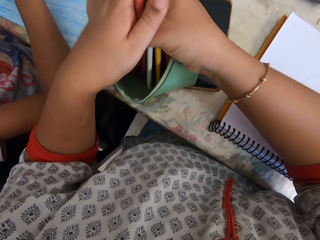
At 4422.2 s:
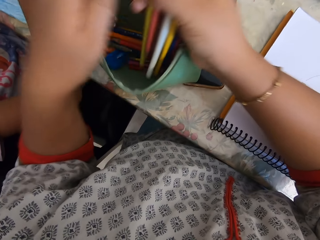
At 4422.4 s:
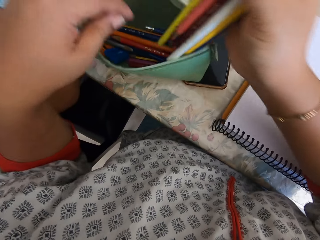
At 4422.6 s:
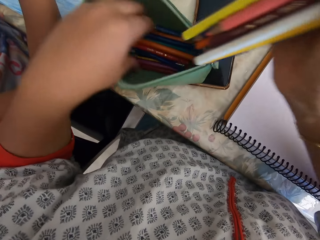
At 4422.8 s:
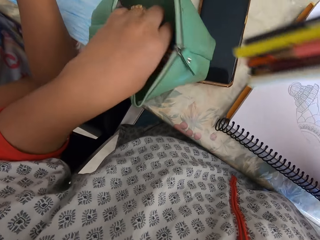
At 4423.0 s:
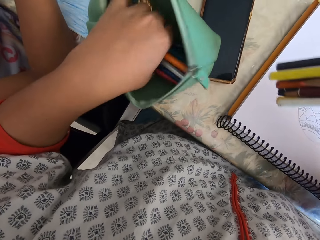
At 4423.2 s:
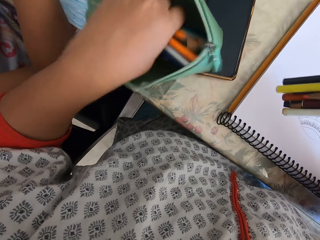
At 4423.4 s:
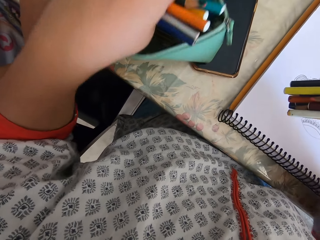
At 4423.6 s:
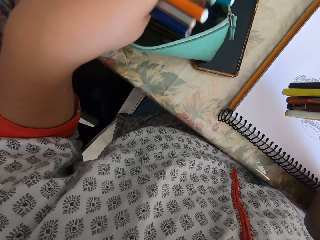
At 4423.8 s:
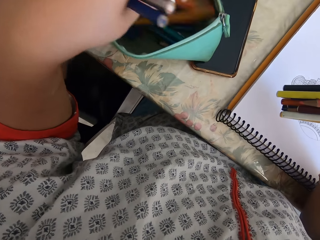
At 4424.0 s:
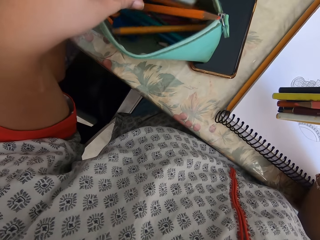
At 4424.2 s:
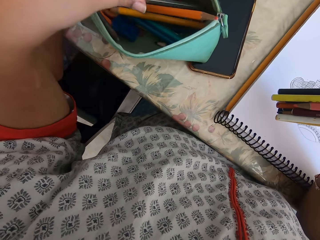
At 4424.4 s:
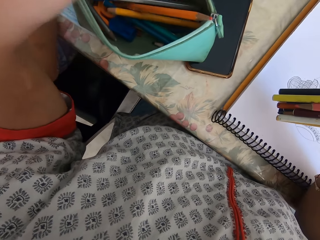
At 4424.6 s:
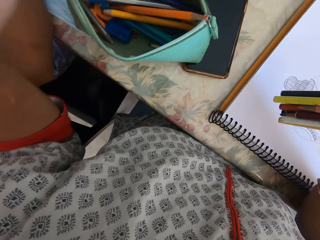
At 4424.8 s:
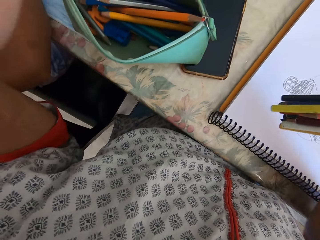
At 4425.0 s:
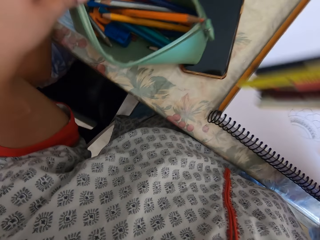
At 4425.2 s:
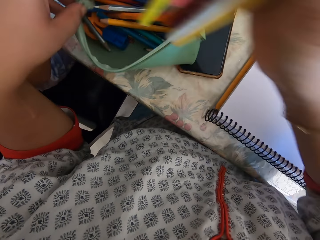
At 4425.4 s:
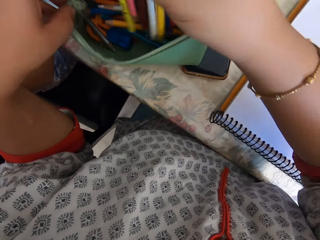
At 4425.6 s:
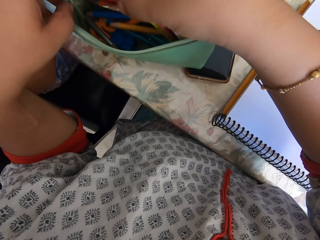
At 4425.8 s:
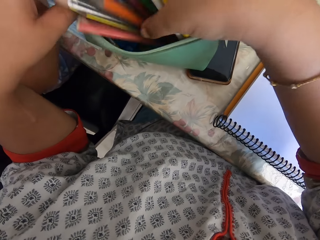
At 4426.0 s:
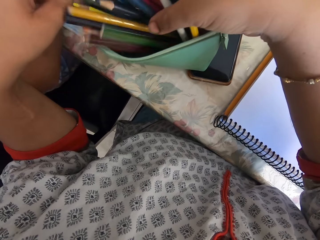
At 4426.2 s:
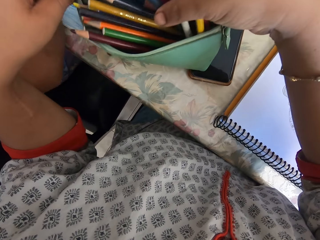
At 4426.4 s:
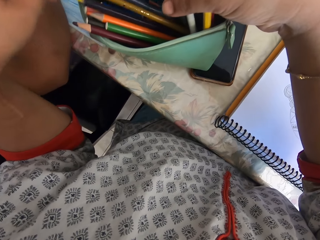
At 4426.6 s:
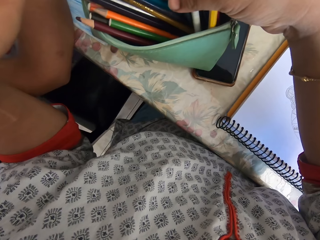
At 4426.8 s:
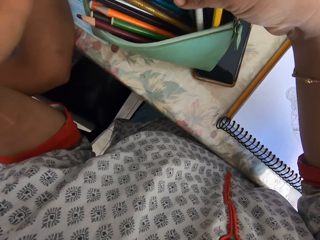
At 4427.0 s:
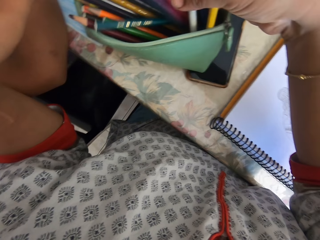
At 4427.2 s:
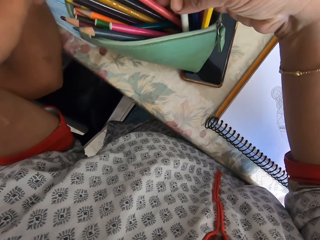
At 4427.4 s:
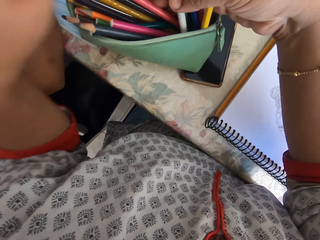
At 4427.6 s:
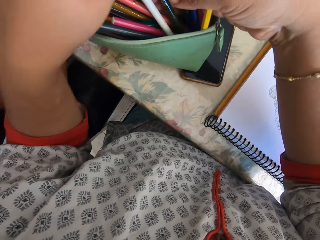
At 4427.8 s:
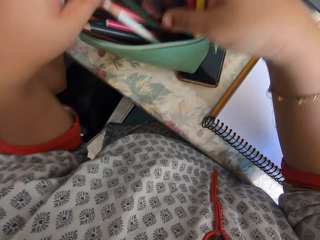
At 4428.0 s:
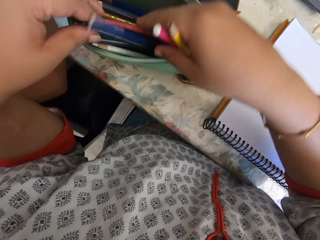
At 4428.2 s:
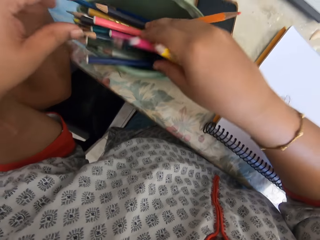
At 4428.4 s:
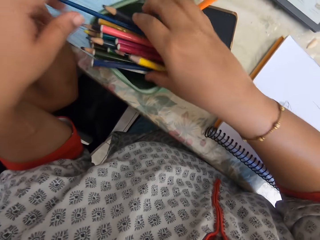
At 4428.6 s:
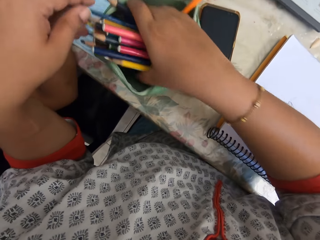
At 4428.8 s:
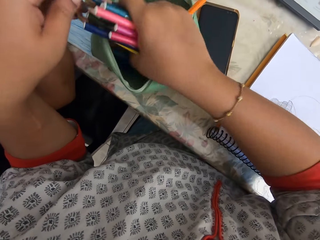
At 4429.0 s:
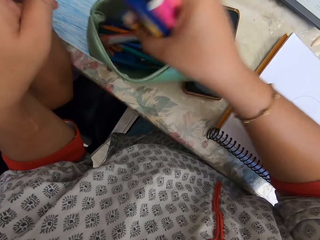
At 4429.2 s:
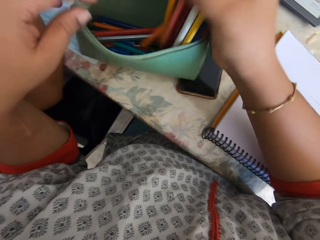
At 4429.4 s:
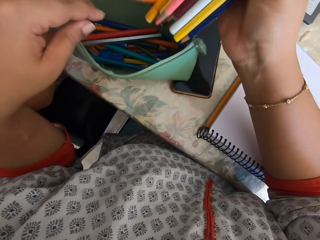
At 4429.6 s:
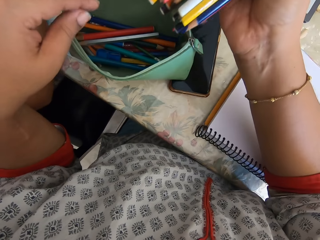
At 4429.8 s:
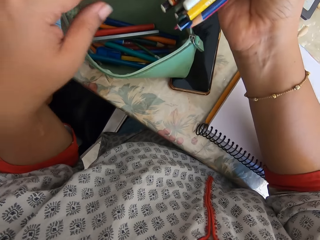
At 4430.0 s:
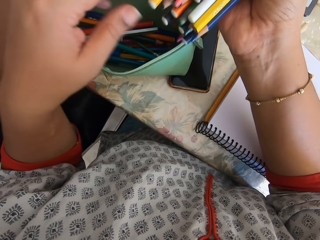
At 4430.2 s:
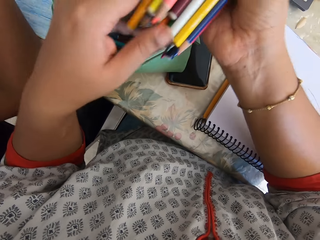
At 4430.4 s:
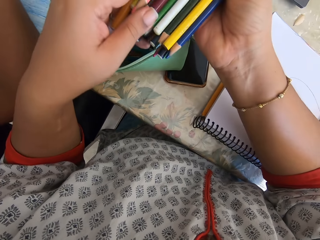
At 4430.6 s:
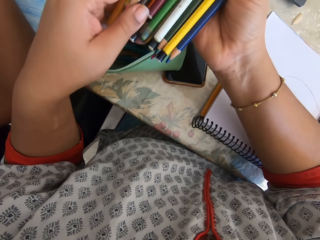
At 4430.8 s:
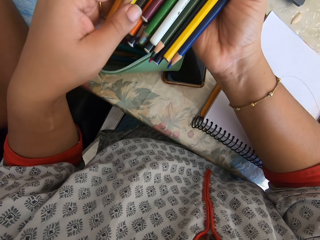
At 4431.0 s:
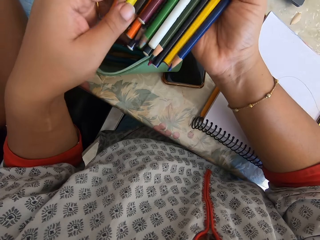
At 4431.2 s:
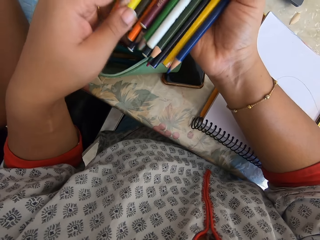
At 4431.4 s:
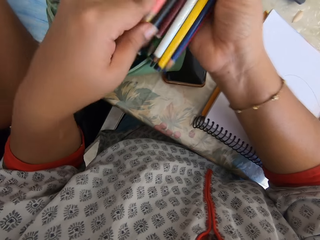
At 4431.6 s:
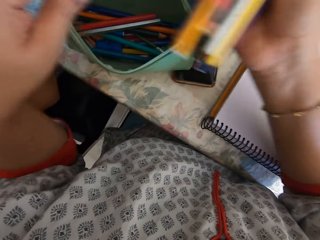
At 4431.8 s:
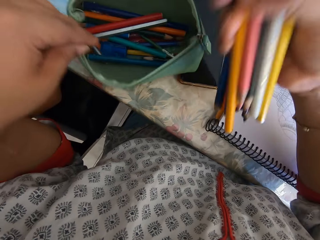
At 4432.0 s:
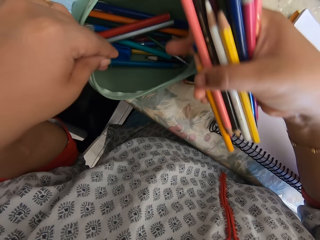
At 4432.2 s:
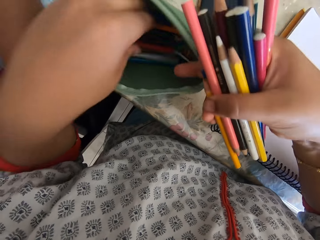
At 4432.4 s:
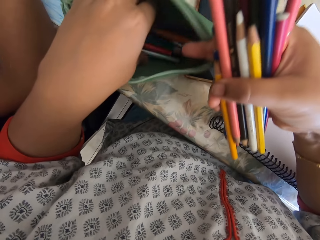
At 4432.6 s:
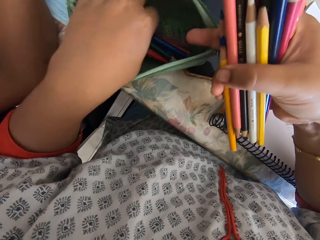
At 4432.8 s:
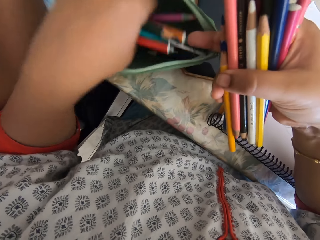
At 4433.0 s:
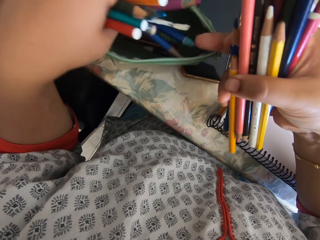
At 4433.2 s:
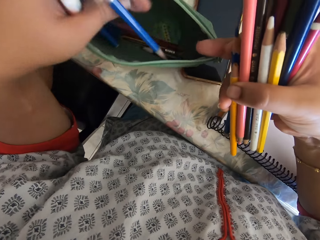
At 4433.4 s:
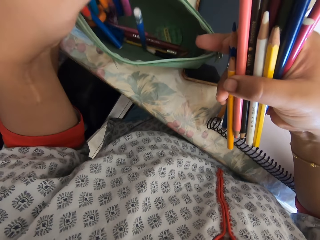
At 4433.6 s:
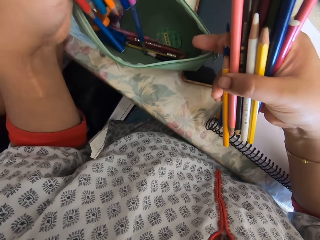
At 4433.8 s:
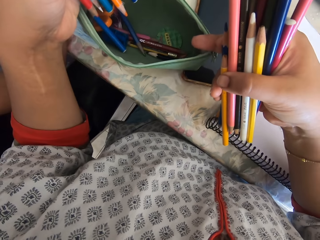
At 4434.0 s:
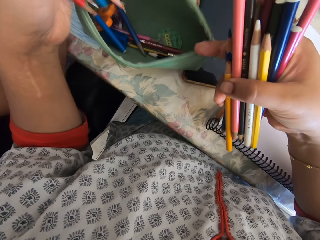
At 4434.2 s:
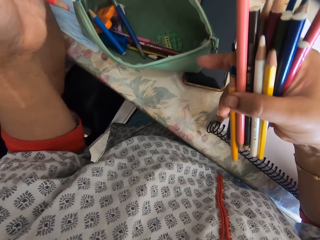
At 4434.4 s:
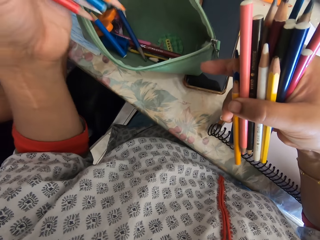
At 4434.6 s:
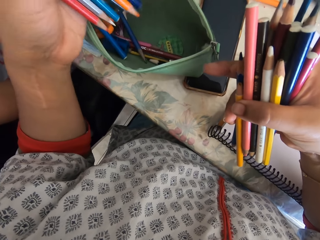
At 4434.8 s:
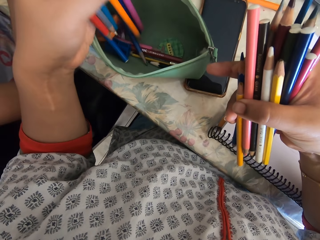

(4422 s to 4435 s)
The camera wearer looks at the color pens. They pick up the color pens from the bag. They put the color pens in the bag. They pick up the color pens from the bag.

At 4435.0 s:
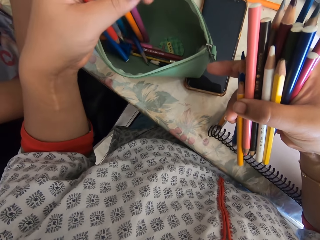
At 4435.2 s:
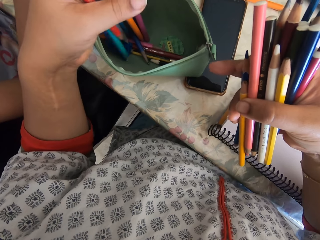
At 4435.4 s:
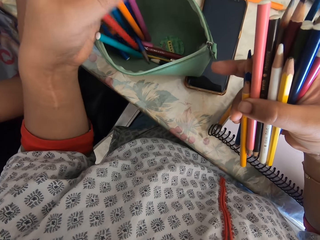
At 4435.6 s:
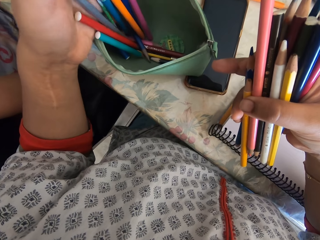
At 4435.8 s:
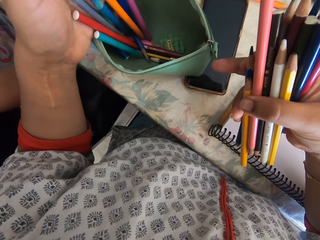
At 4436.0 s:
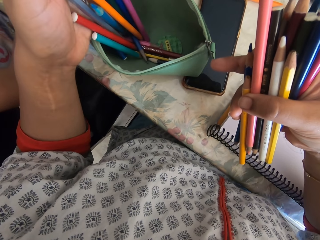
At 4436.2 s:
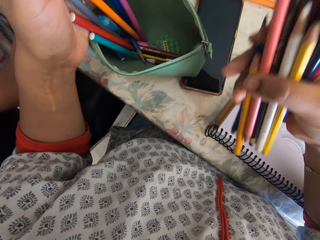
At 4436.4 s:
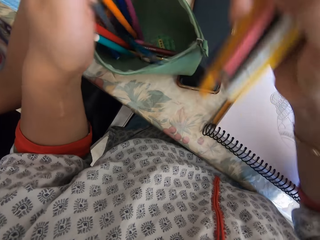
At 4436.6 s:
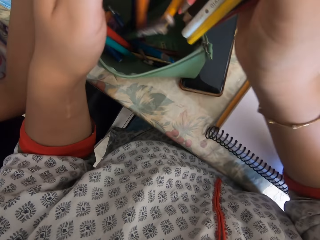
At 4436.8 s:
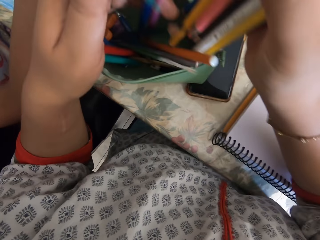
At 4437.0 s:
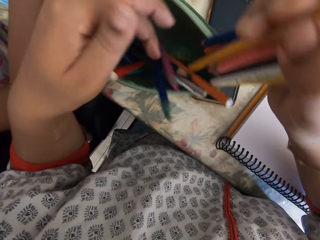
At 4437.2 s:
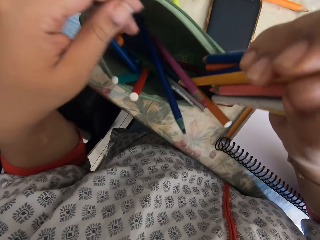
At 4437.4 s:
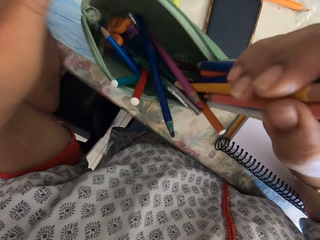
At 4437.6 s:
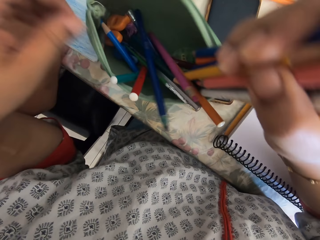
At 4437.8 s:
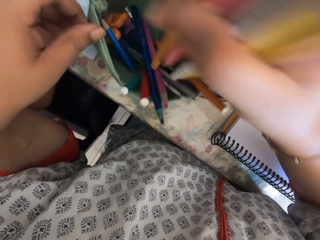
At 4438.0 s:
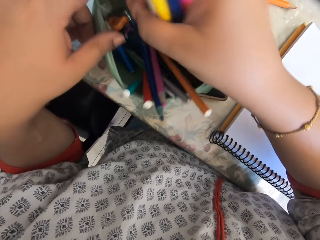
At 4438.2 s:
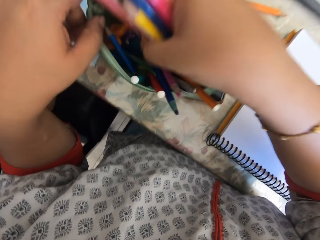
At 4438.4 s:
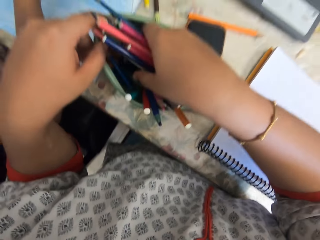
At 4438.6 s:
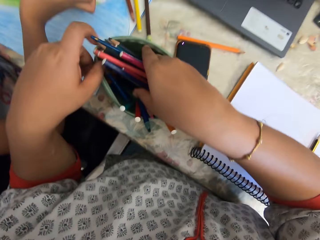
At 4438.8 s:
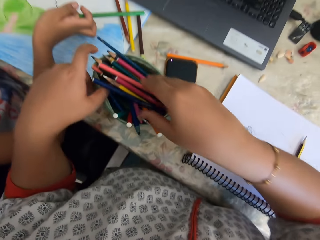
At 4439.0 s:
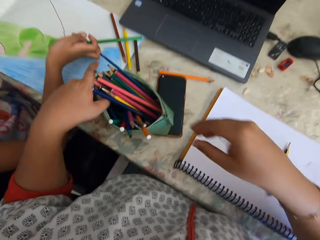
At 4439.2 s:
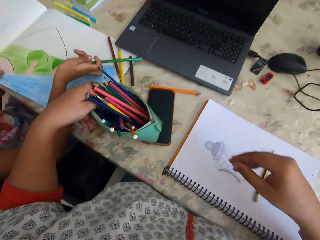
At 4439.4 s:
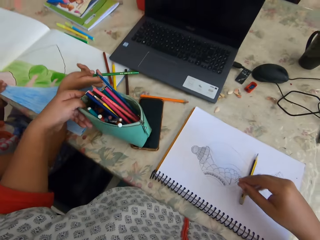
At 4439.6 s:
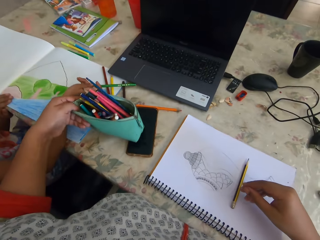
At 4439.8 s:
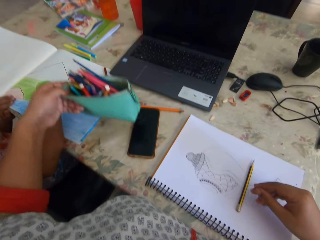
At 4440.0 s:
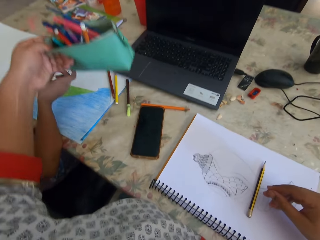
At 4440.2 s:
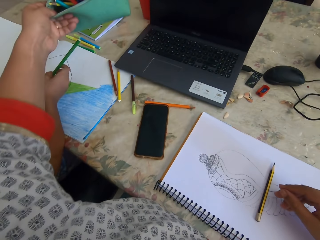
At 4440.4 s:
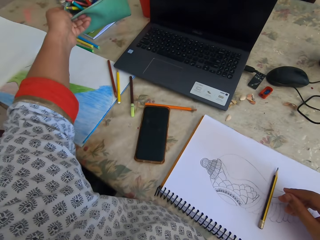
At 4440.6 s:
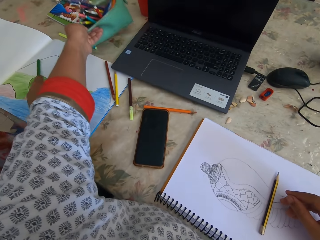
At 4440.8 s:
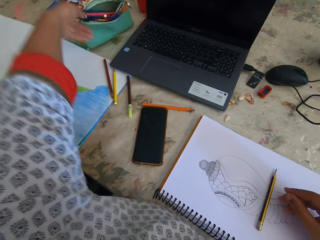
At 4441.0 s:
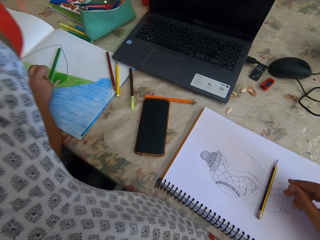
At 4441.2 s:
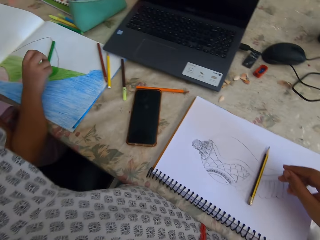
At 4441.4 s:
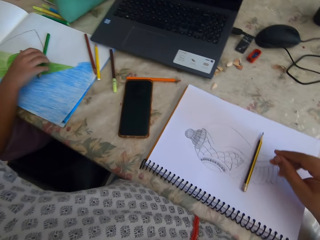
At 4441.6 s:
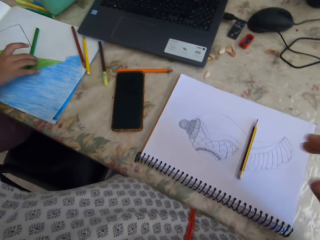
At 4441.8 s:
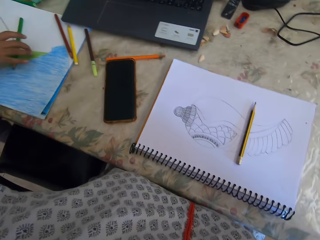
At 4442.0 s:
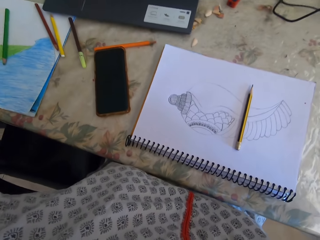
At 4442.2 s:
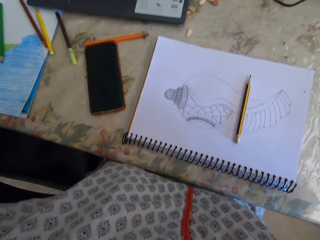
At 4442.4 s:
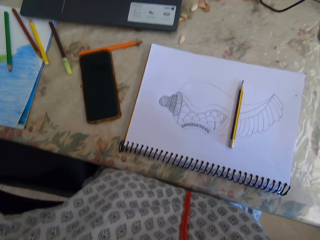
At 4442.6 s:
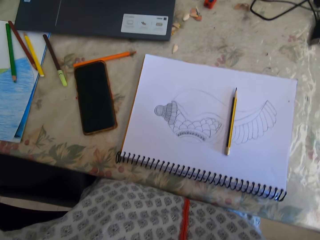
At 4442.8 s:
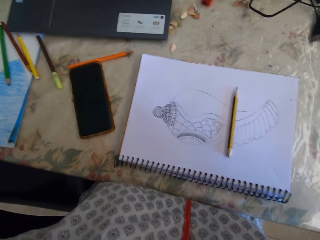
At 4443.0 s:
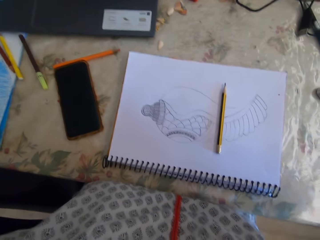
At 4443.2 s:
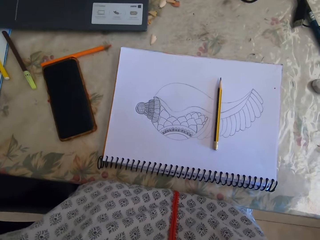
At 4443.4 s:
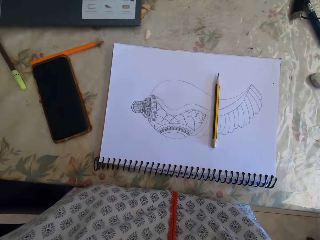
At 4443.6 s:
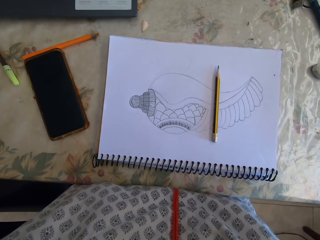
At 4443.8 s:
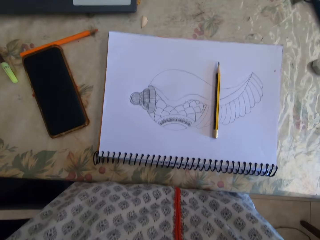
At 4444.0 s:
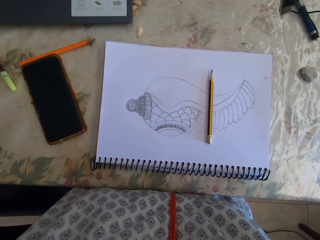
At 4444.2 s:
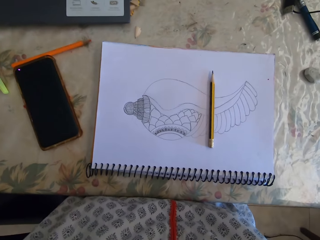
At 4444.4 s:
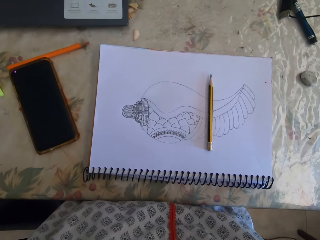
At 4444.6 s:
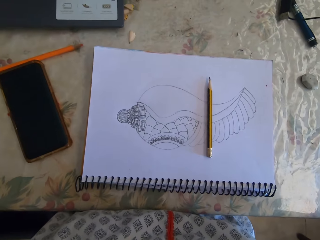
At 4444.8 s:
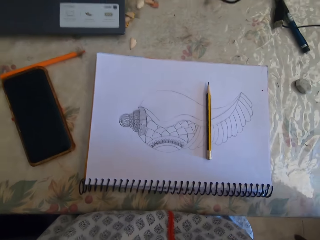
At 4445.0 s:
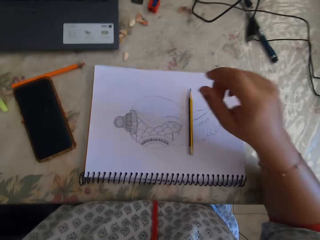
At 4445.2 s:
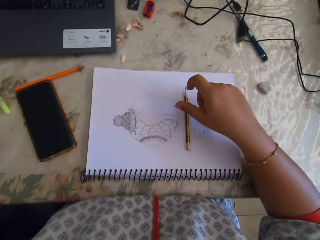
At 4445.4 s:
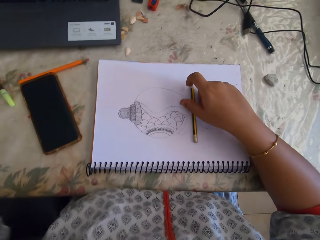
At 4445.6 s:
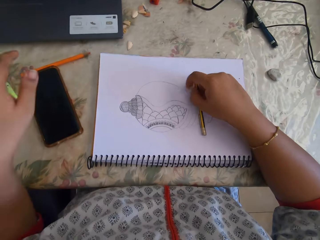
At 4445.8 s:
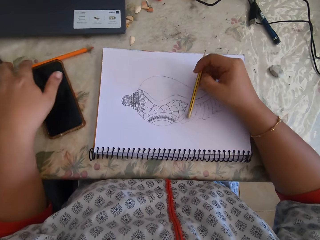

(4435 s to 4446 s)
The camera wearer looks at the color pens. They put the color pens in the bag. They talk.
